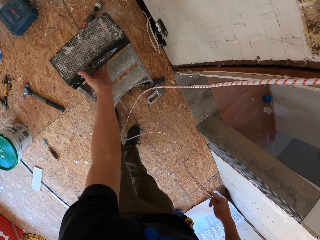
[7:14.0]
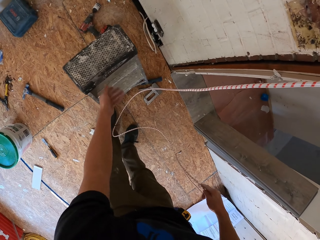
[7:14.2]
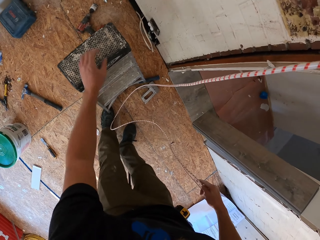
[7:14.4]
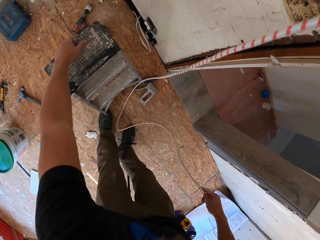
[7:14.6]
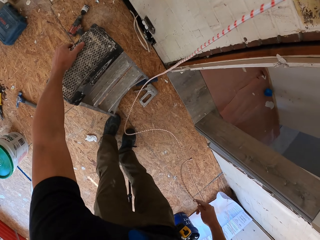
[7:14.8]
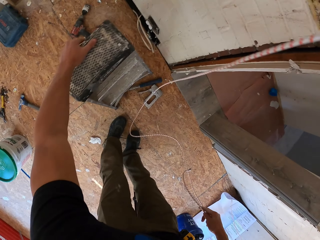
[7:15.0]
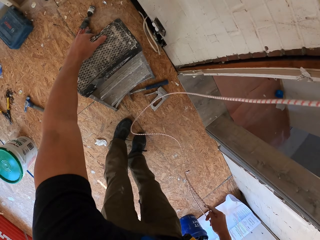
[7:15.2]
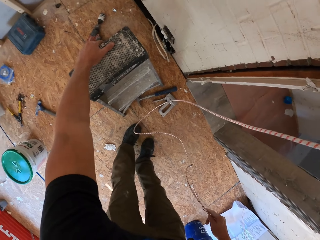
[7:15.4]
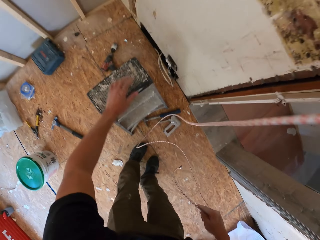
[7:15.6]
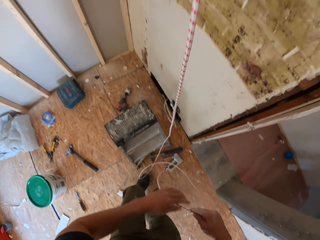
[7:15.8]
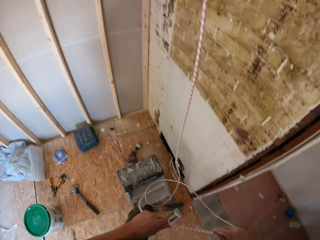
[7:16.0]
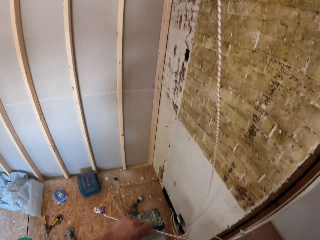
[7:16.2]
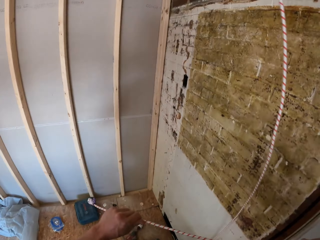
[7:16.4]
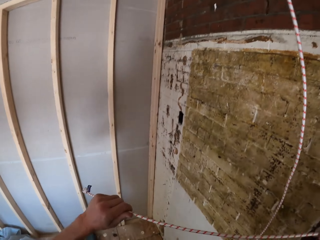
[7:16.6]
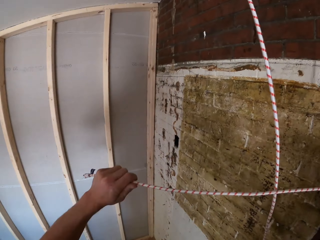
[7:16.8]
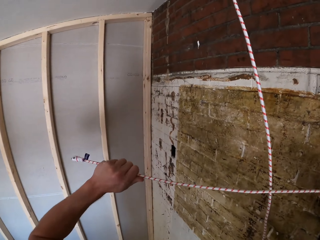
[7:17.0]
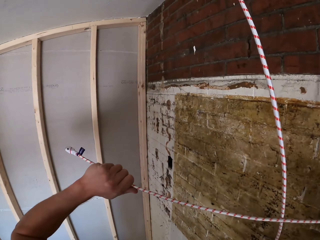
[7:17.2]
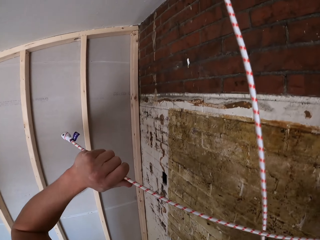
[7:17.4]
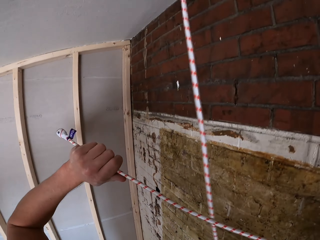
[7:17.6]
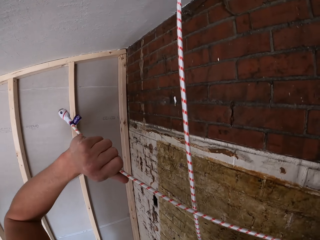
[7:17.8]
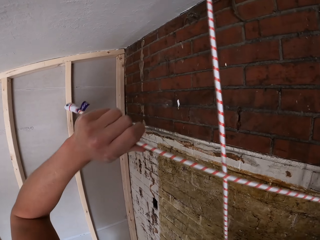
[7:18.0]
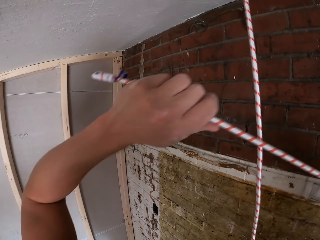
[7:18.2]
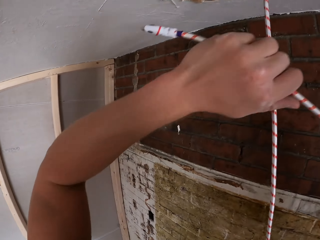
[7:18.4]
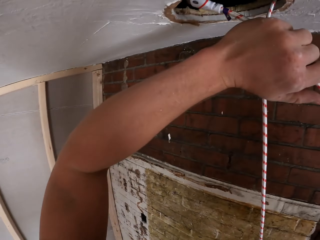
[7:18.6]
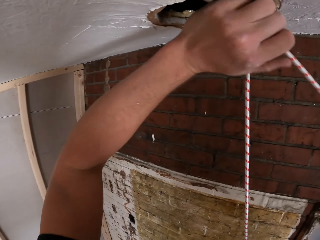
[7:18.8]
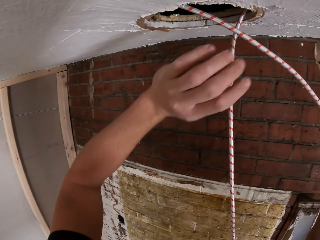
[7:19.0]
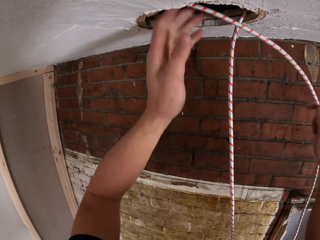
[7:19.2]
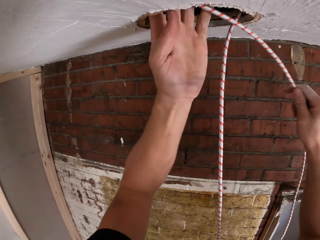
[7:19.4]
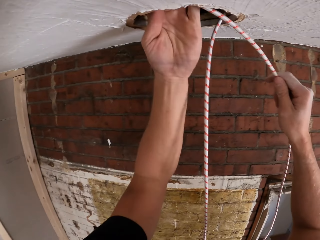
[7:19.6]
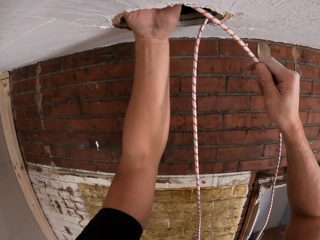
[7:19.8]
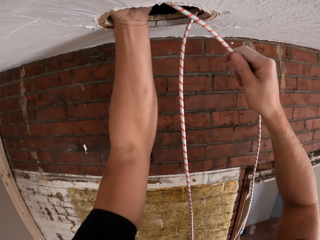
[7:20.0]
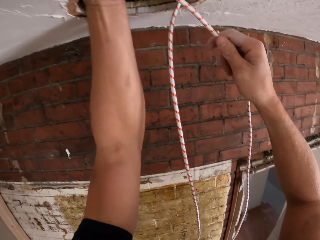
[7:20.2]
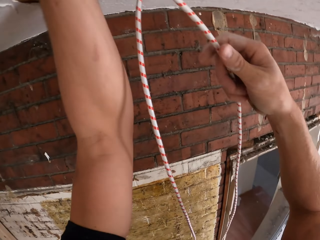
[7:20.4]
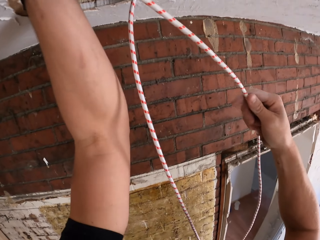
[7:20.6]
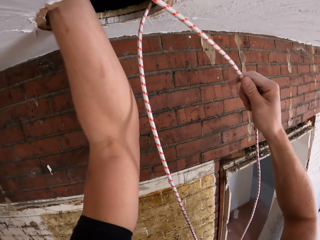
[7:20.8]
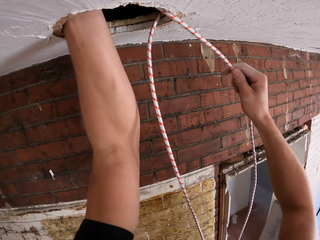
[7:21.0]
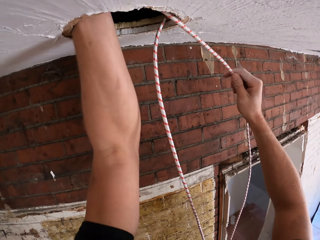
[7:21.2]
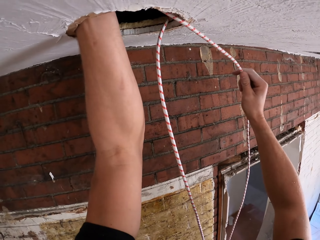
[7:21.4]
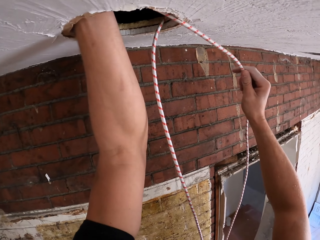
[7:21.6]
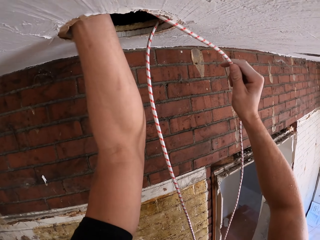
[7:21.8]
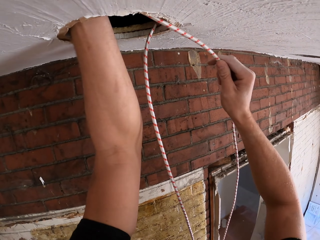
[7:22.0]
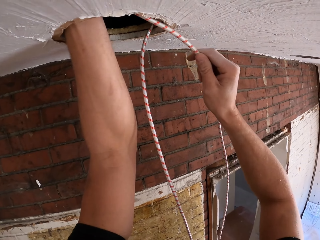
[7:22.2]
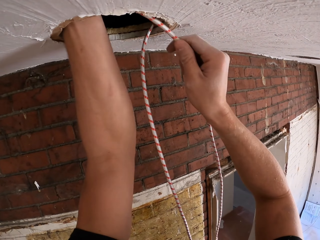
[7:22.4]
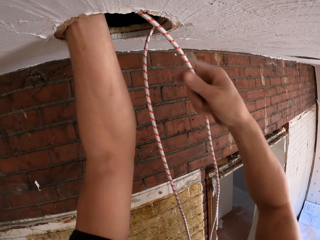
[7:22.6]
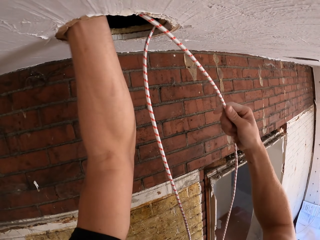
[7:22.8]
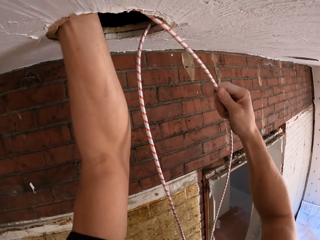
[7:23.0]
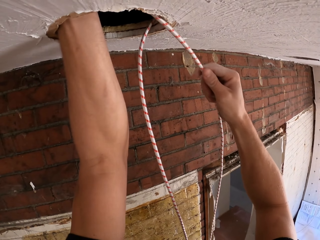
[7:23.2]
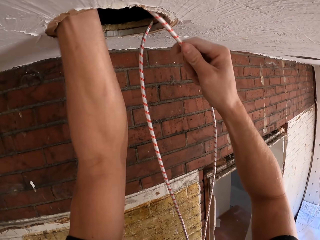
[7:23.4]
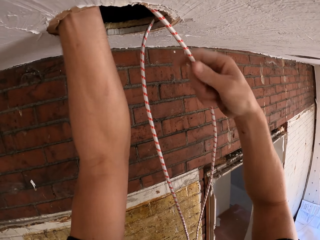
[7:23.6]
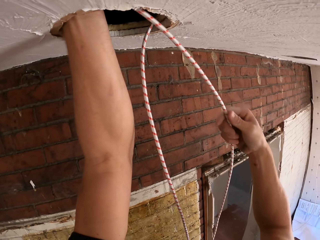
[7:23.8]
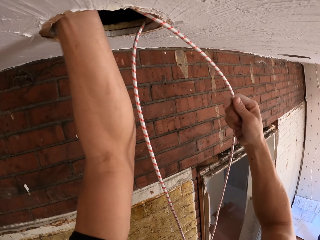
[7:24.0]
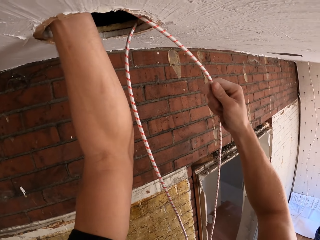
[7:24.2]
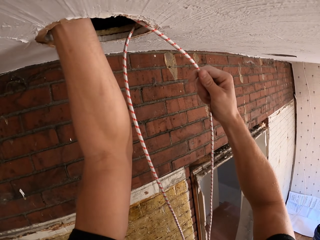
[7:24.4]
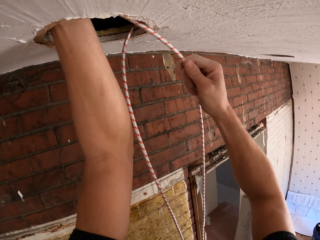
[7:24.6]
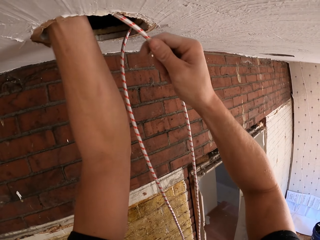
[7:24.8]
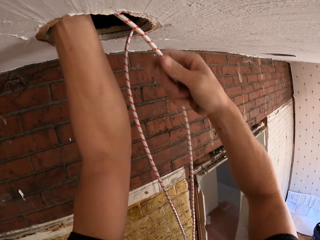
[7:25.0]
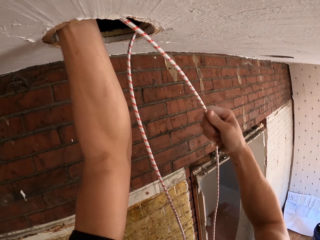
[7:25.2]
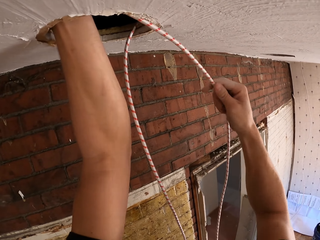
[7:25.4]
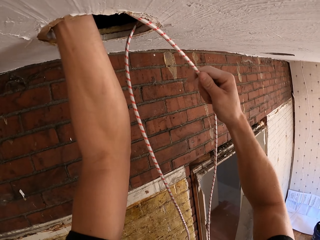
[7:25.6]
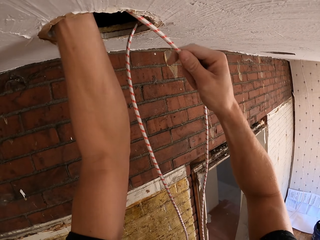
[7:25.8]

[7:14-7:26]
The camera wearer climbs the ladder. They pass the cable on the ceiling and put it on the wood hole.

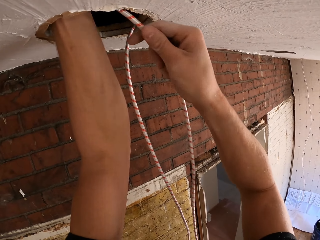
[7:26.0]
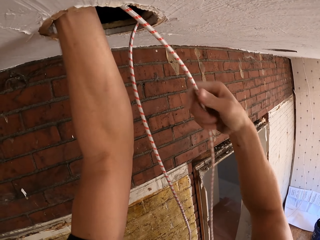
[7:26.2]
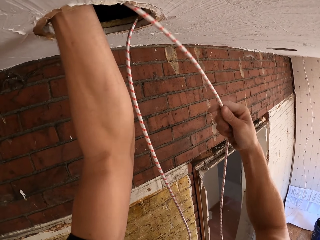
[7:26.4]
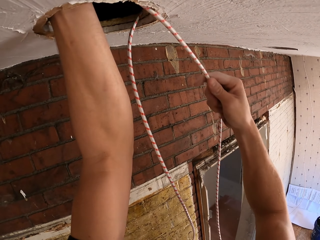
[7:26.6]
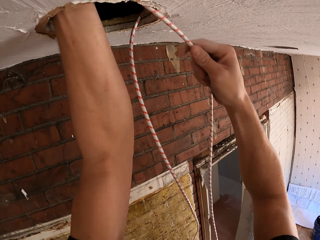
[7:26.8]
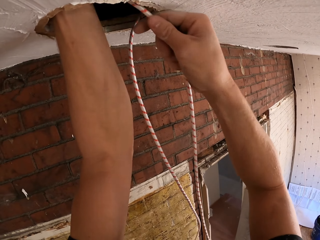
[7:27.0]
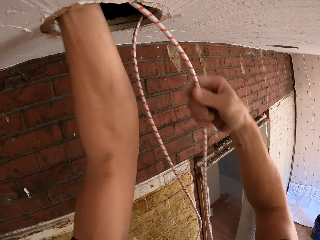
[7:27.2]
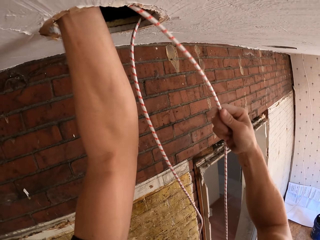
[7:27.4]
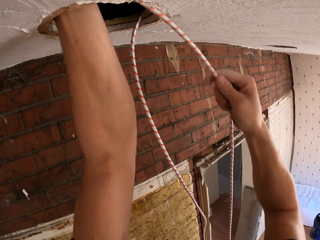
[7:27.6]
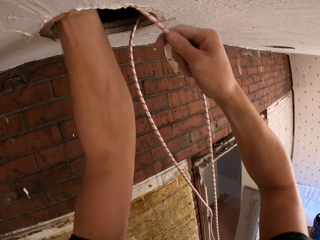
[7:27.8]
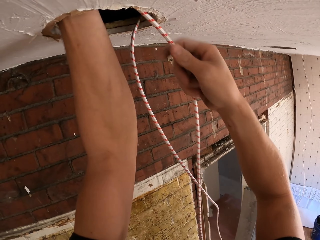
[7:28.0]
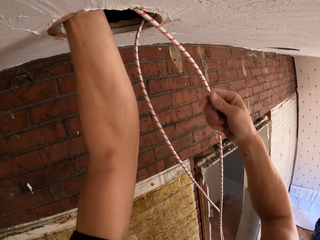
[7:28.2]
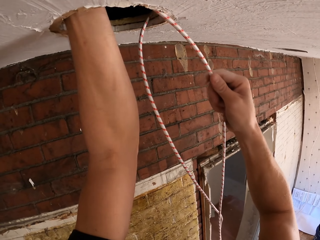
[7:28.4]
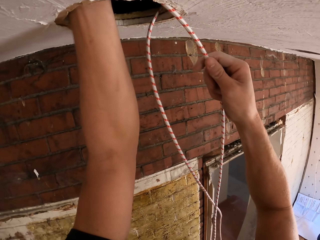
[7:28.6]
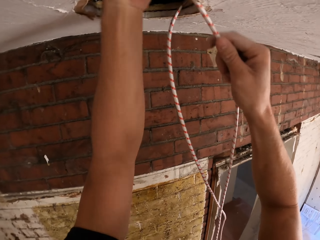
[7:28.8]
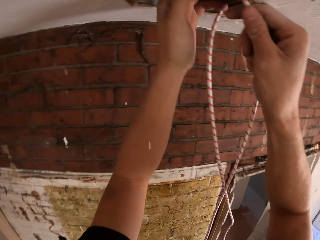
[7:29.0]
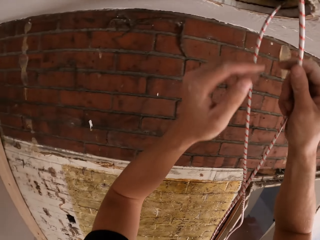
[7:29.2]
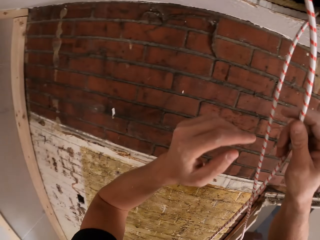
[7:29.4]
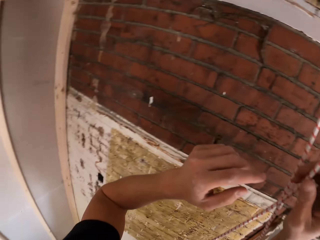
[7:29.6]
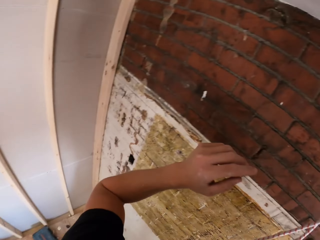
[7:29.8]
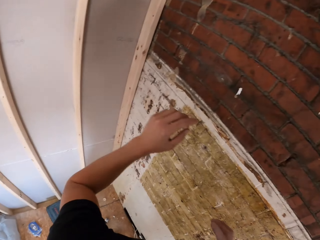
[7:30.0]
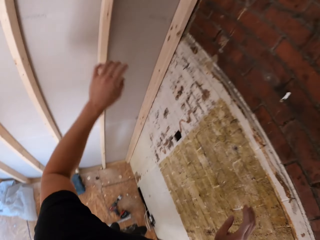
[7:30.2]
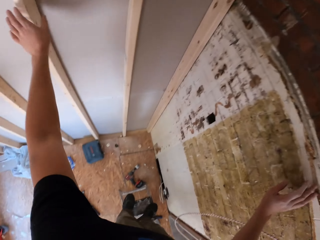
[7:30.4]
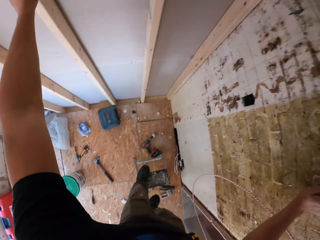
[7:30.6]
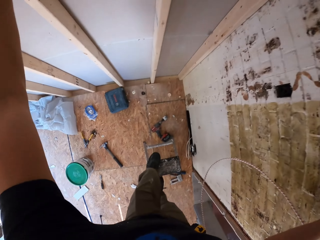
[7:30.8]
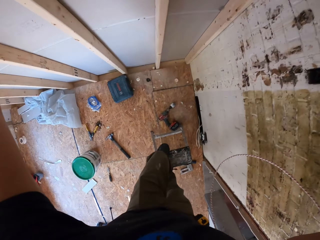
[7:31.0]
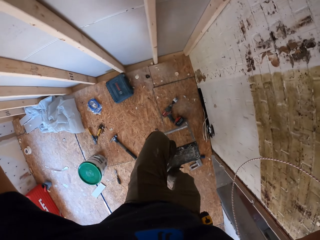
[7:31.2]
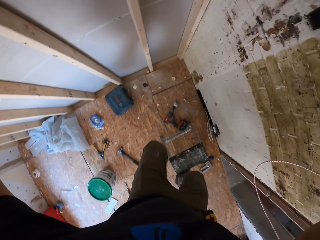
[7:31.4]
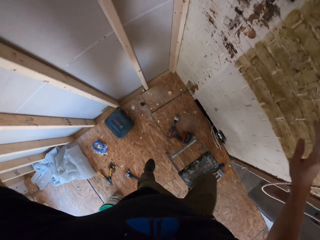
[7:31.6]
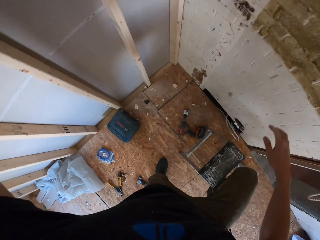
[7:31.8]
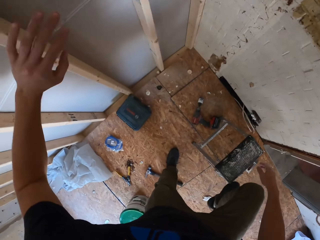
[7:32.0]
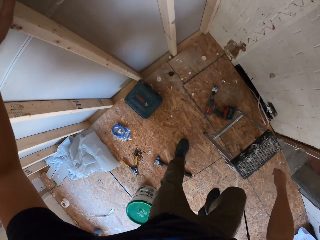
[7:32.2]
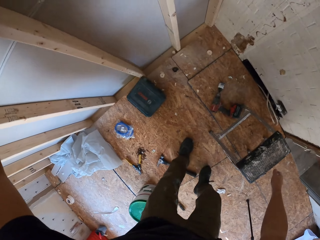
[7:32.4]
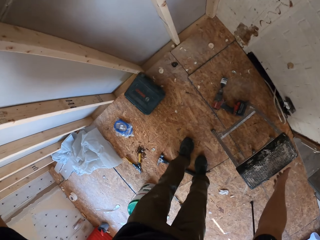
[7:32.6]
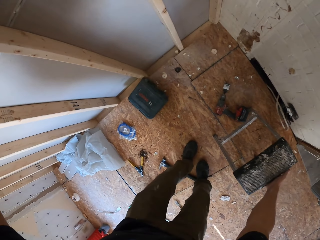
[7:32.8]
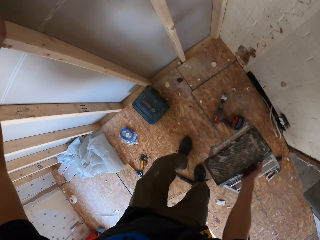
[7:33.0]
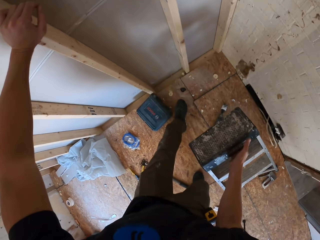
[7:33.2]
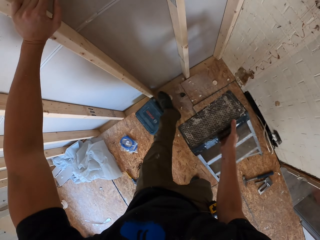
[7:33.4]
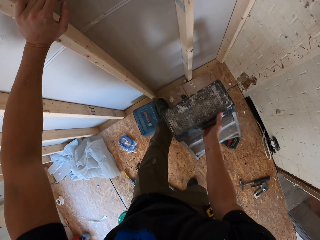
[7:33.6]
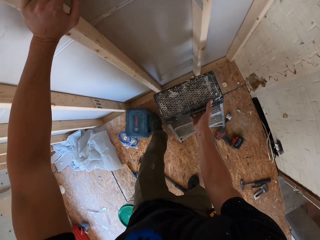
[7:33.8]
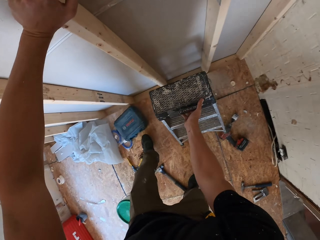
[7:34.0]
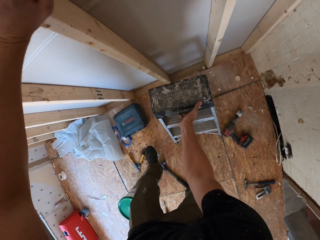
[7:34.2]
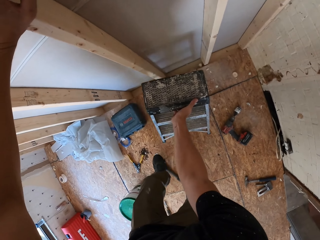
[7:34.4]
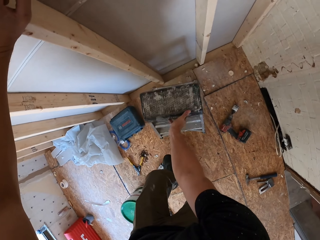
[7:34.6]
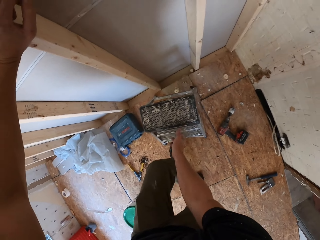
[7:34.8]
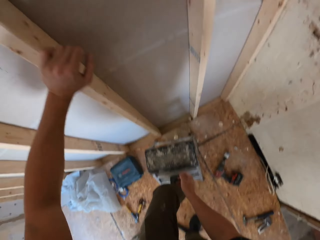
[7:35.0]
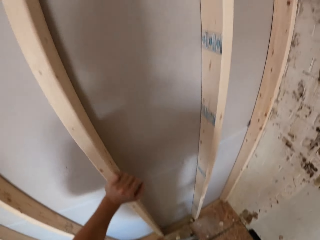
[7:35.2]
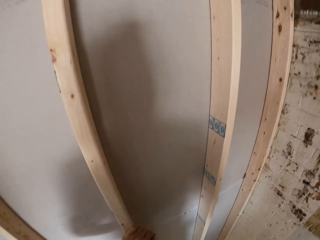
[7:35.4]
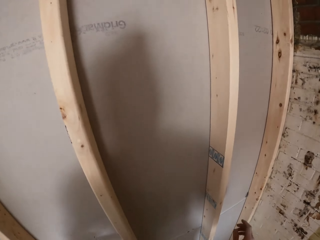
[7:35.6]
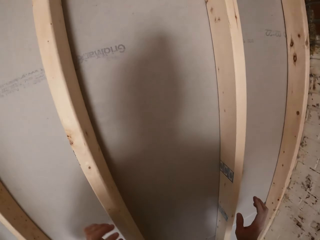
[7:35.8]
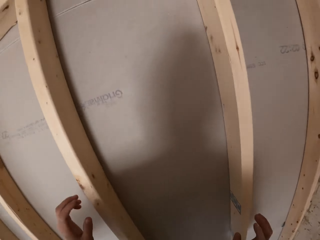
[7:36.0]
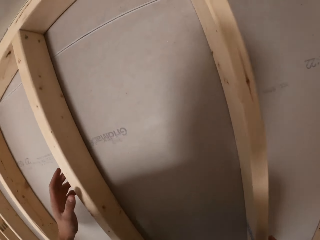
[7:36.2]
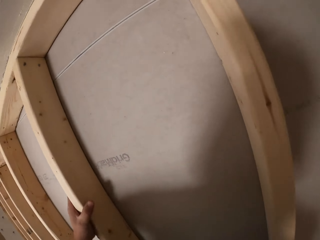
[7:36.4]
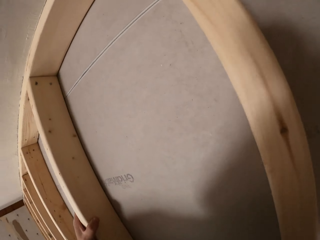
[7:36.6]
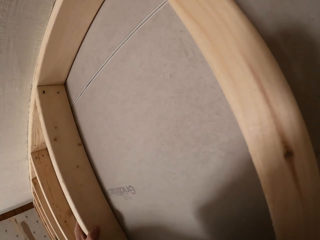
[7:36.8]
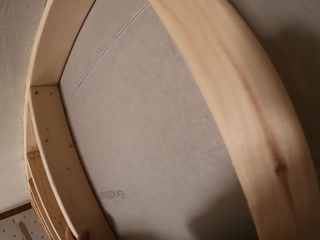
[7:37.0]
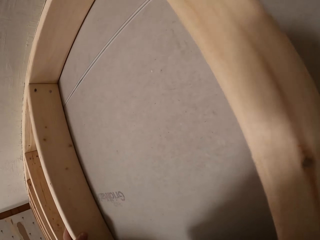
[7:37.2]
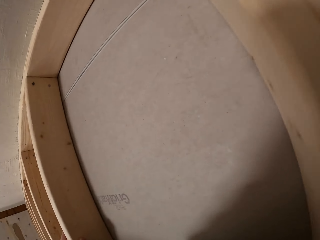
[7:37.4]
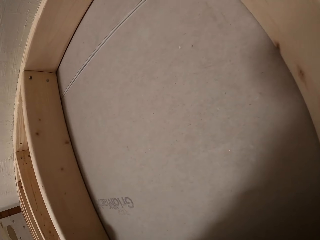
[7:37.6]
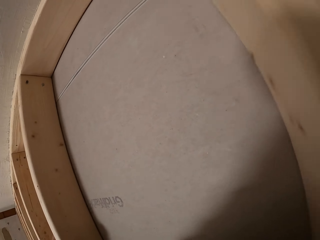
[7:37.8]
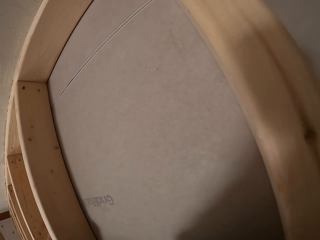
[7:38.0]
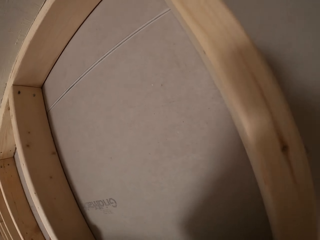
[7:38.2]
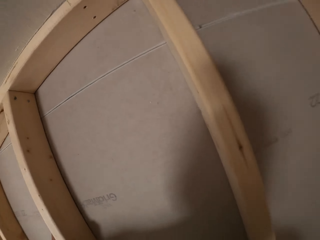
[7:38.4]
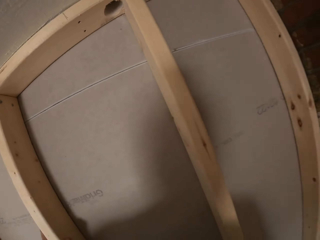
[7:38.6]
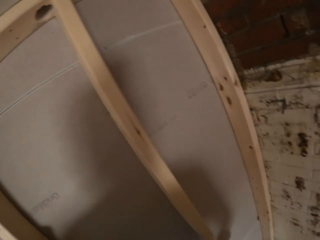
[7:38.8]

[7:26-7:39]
The camera wearer holds the stud. They descend from the ladder. They move the ladder in the room. They drag the toolbox on the floor. They climb the ladder. They hold the wood.
